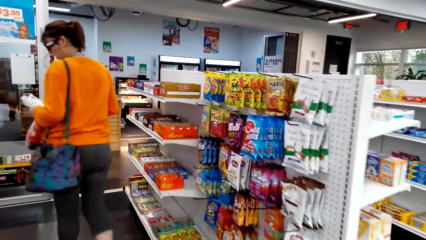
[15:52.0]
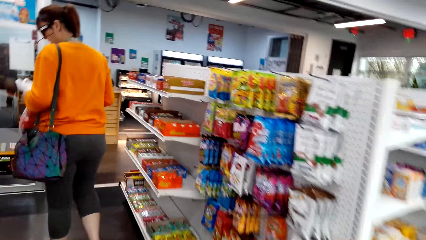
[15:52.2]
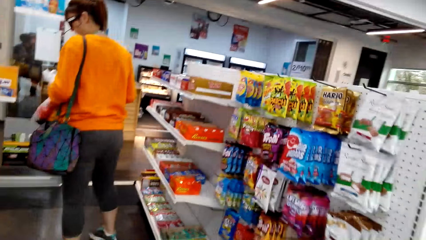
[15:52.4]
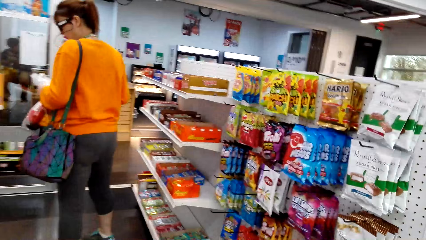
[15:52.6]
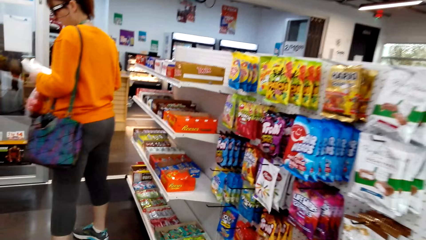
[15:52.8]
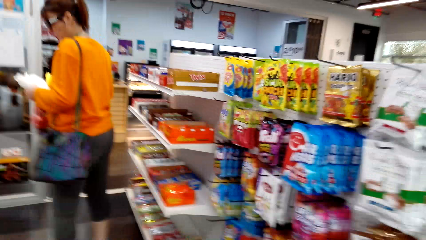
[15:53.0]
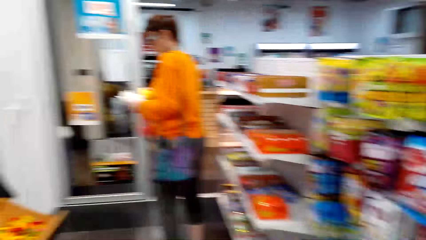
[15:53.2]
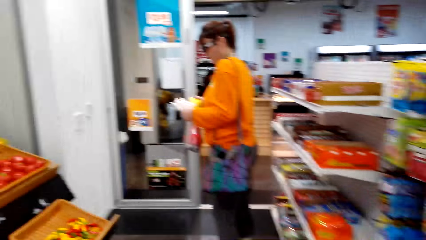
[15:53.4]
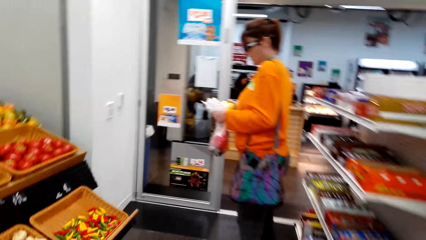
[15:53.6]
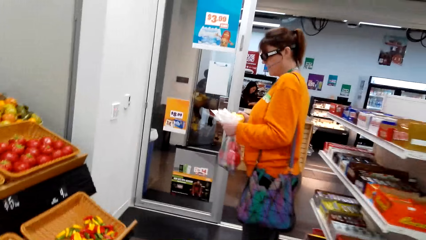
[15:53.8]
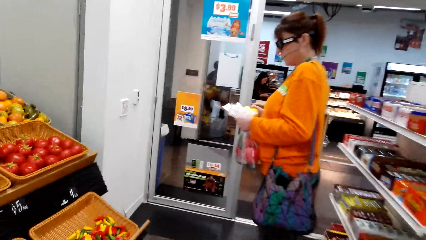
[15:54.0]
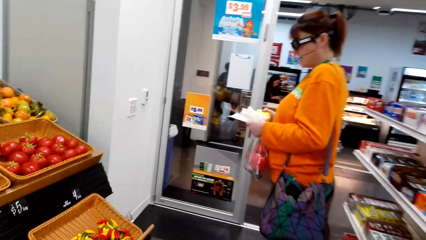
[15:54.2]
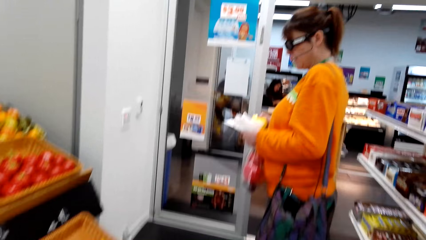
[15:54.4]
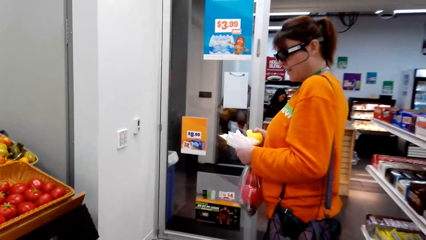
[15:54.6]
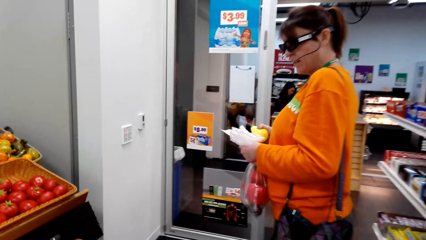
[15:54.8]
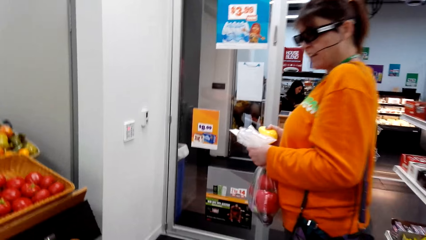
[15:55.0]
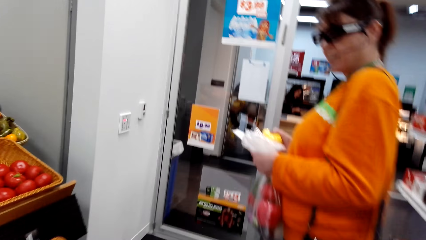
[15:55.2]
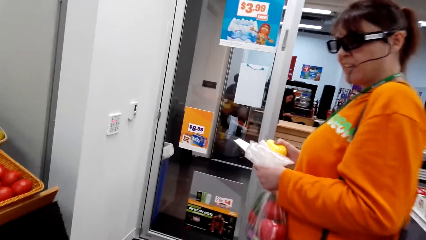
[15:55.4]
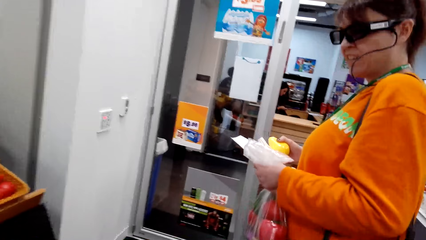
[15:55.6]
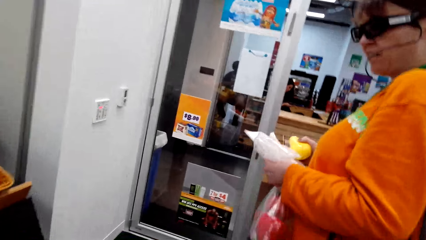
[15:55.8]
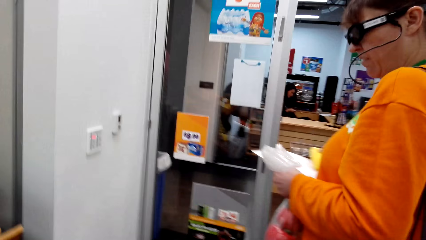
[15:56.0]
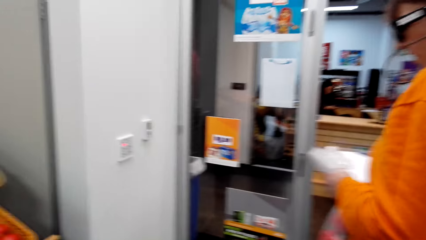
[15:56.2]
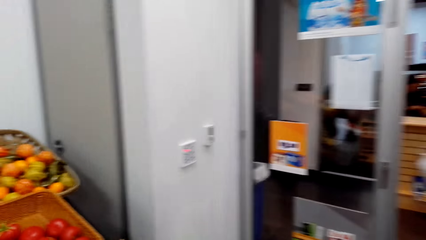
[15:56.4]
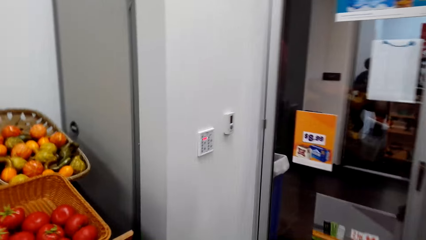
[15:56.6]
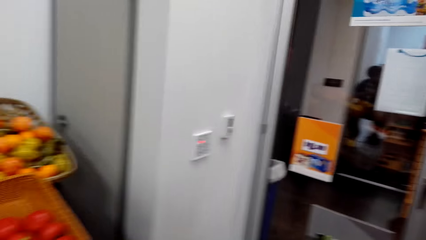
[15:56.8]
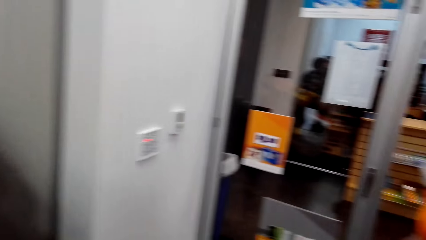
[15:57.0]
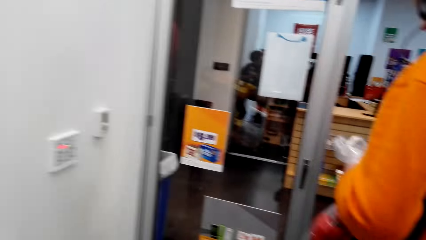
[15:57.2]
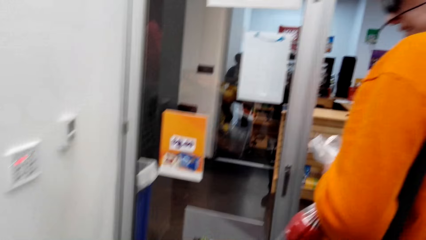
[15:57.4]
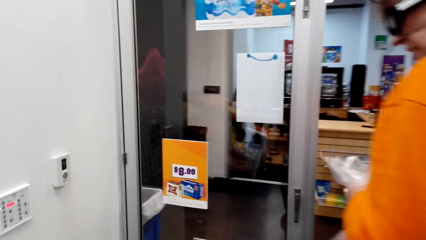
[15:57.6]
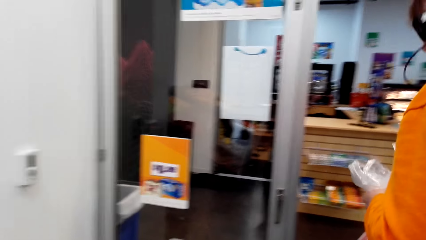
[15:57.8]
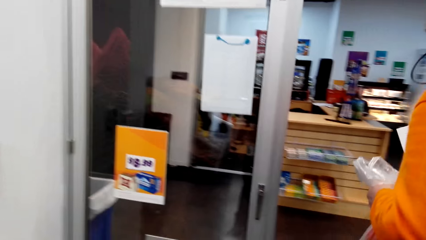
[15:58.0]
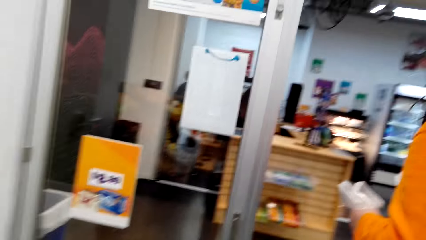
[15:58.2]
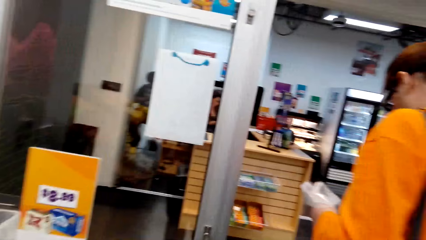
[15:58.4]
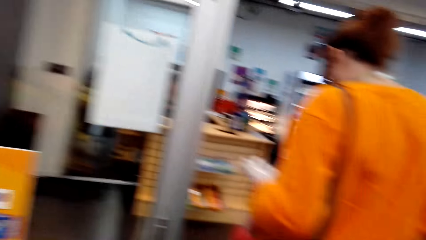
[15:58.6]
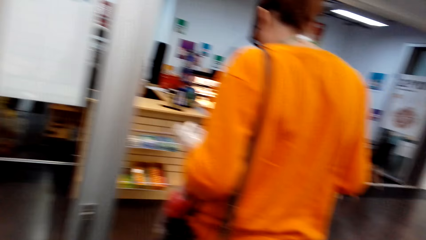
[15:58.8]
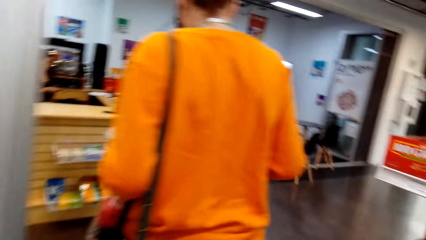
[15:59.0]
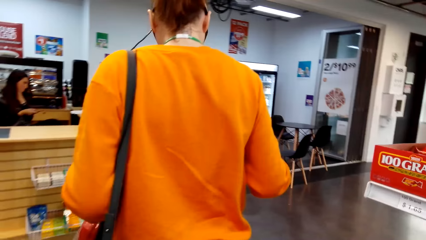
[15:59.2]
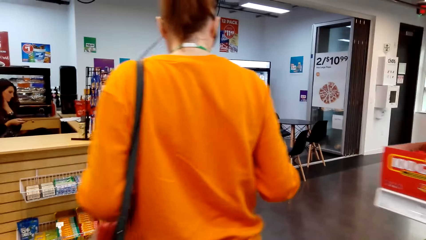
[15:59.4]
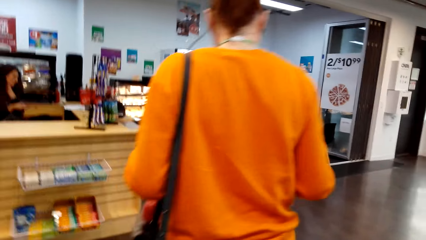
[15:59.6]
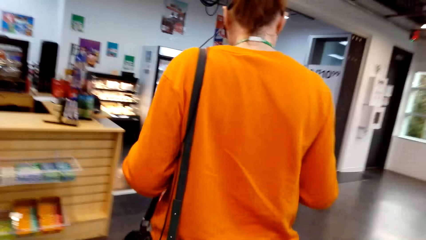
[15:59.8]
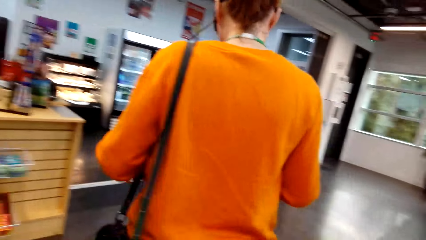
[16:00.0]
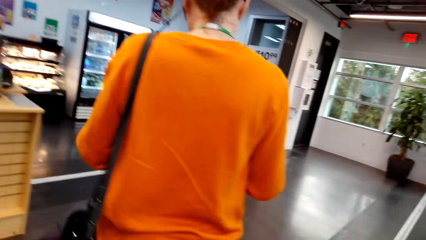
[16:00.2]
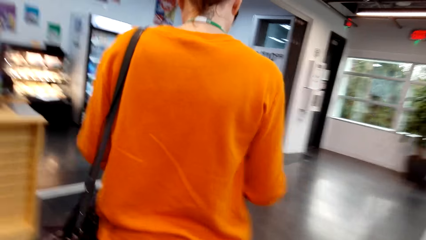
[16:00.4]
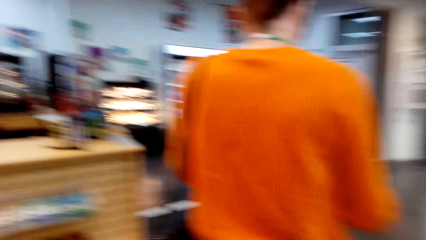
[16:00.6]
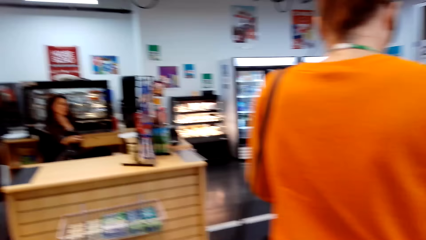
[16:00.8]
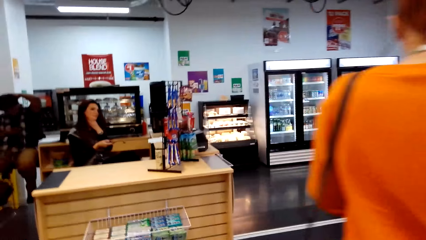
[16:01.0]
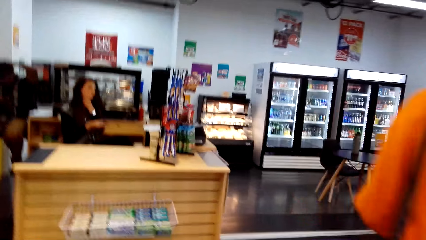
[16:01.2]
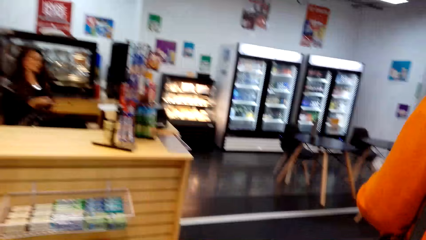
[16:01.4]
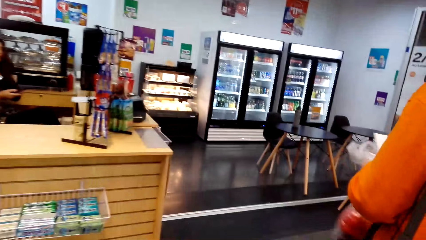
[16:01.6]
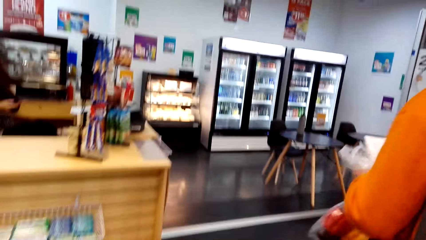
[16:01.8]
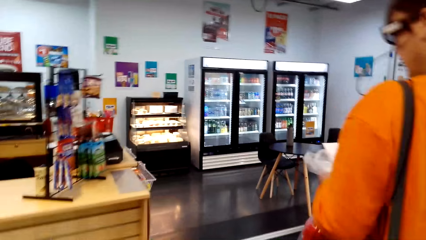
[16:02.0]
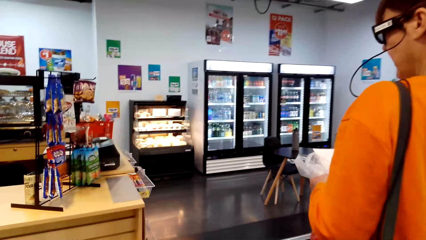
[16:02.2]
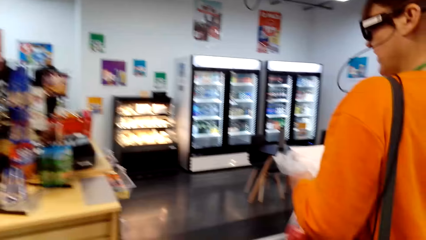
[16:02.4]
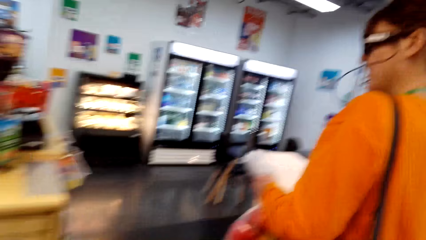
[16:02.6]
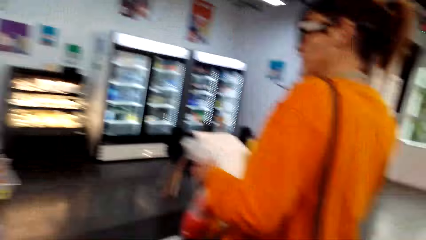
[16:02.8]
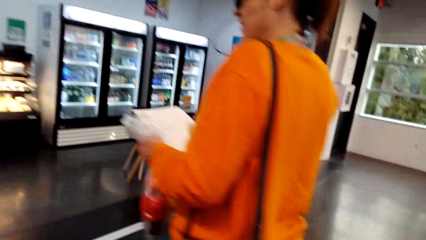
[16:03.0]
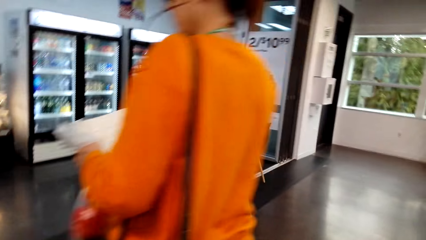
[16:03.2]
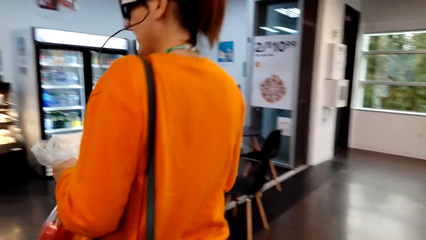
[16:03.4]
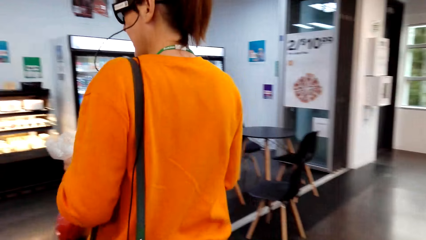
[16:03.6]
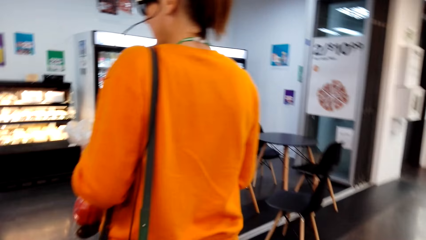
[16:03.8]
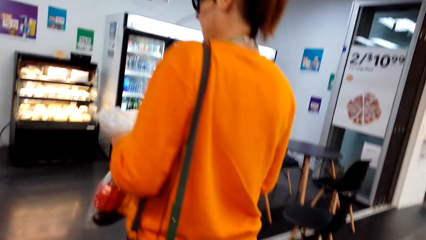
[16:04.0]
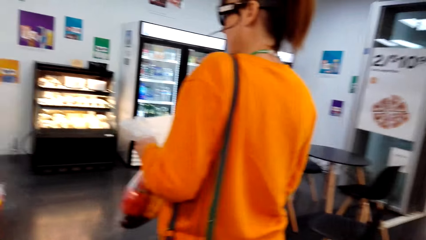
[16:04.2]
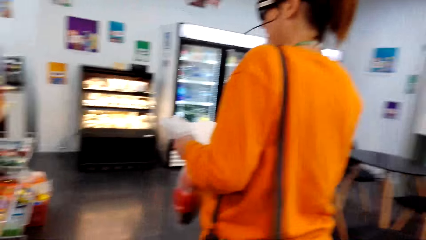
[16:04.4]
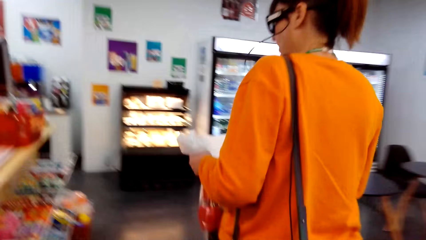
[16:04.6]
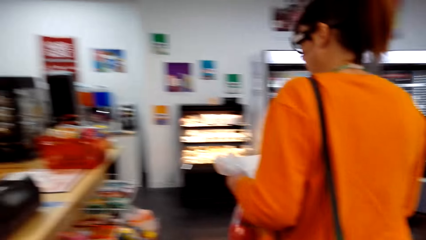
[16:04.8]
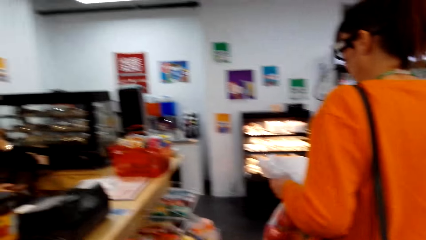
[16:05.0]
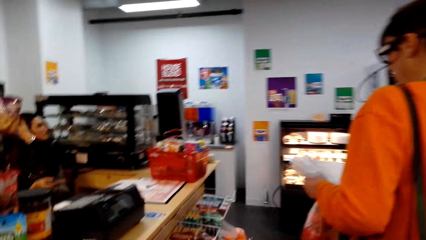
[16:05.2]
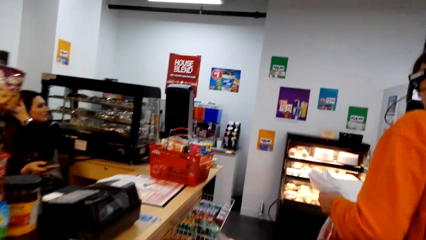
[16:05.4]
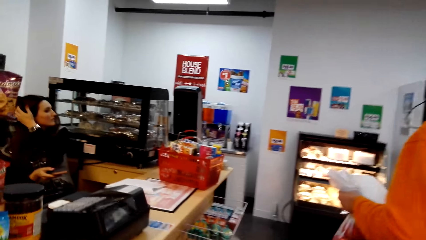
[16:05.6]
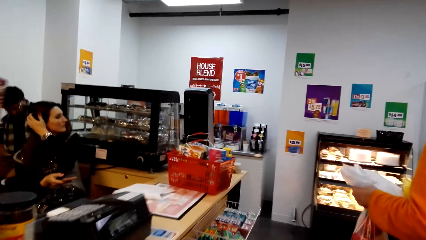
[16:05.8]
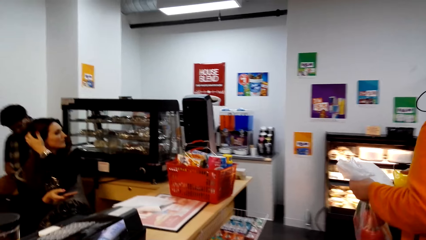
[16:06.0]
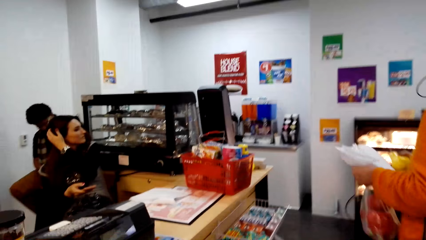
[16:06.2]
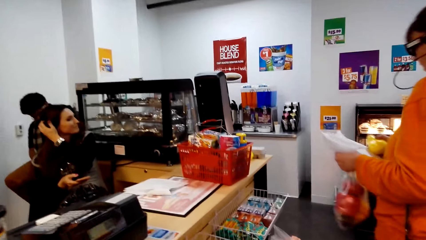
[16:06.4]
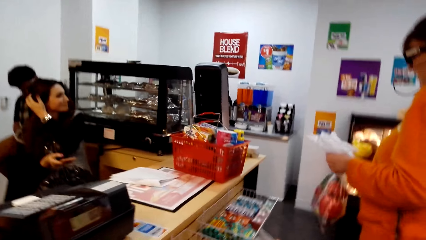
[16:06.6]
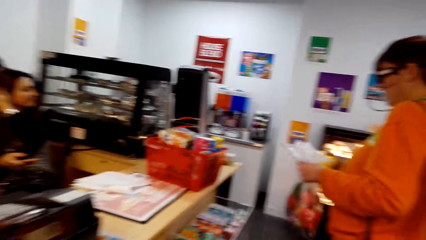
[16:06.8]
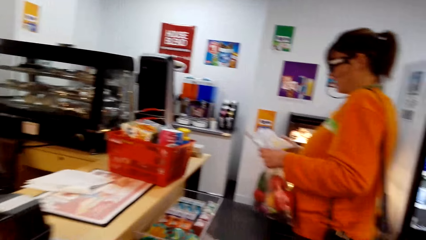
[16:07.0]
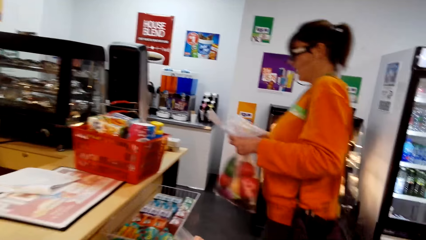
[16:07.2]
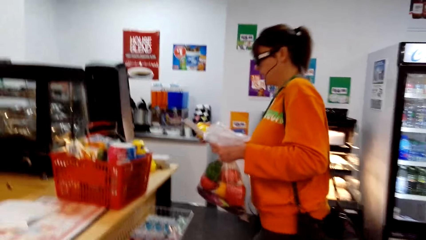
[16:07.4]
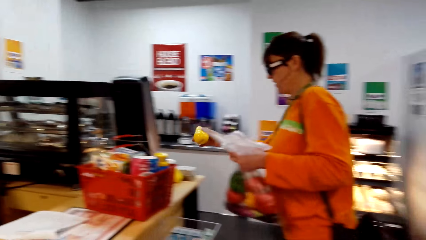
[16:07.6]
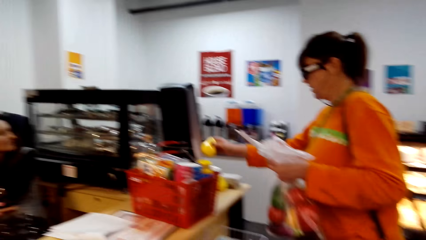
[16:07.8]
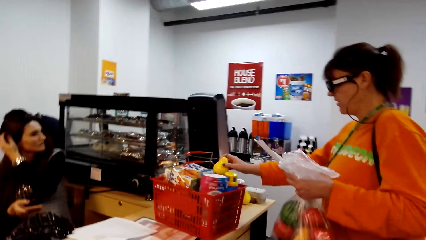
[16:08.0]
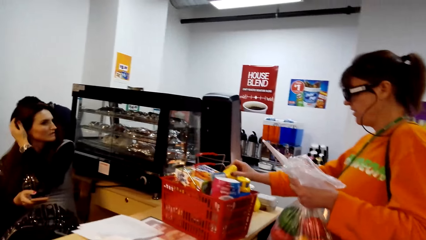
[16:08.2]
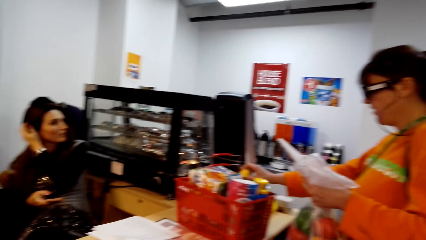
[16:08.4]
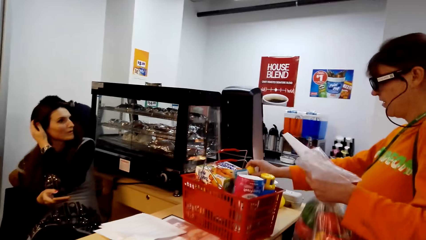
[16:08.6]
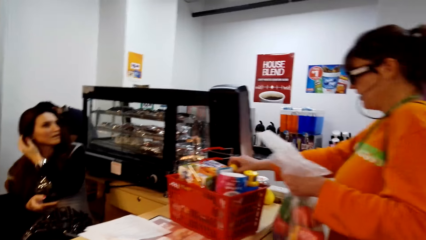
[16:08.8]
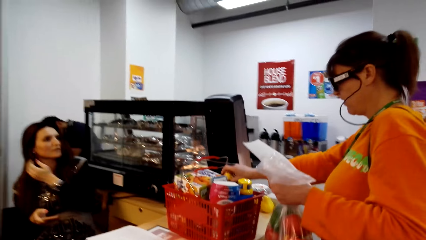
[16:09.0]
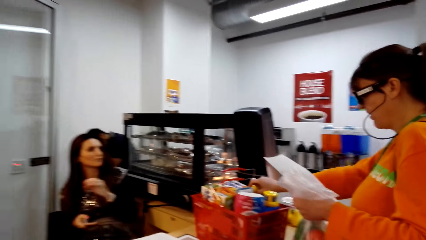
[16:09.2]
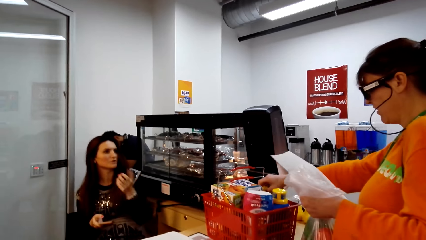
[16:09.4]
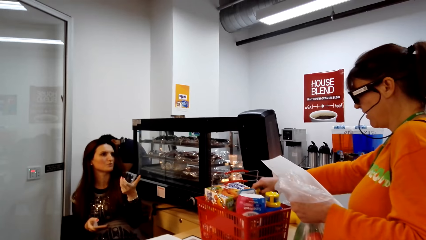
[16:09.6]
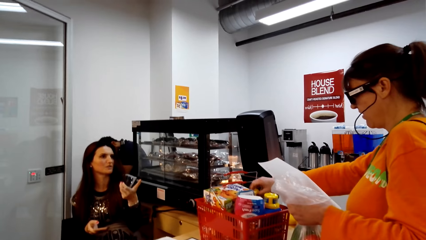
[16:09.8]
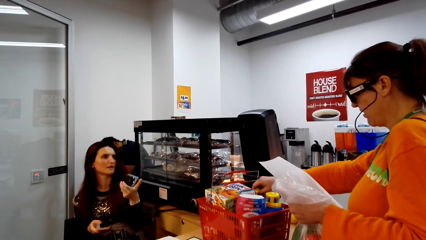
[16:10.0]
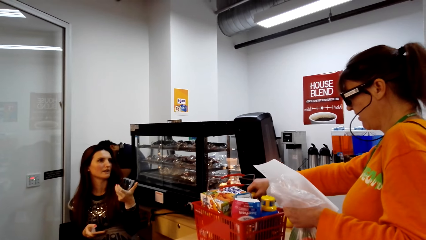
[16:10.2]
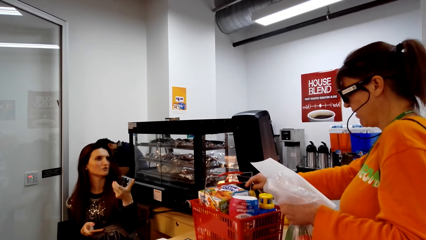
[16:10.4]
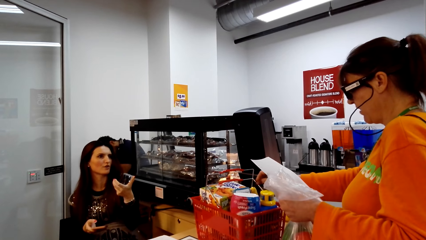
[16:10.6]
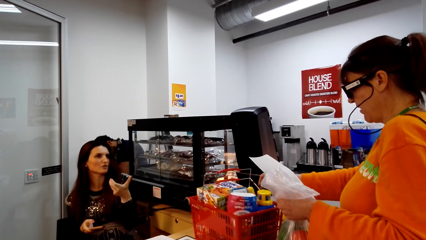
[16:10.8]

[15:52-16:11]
A woman stands on the floor. The woman walks on the floor. The camera wearer walks on the floor. Another woman sits on the chair on the floor. The first woman stands on the floor. The first woman puts the squash in the shopping basket. The other woman sits on the chair on the floor.
